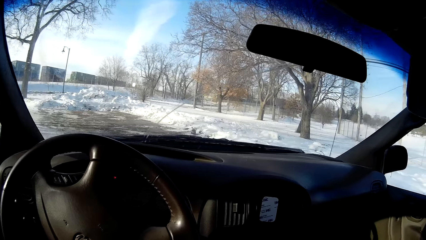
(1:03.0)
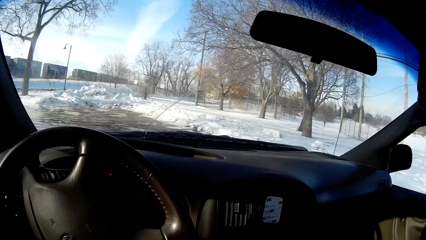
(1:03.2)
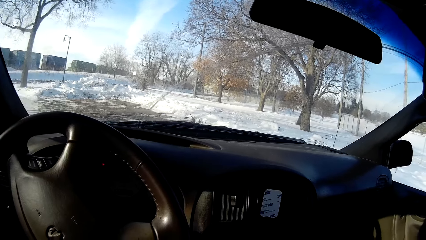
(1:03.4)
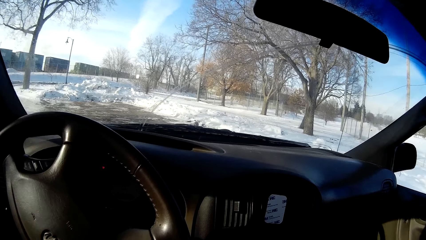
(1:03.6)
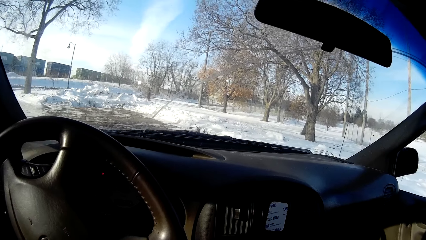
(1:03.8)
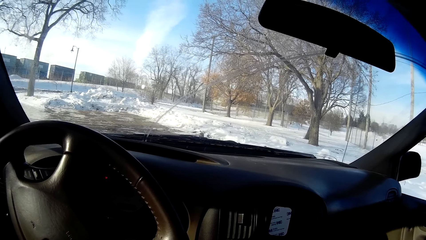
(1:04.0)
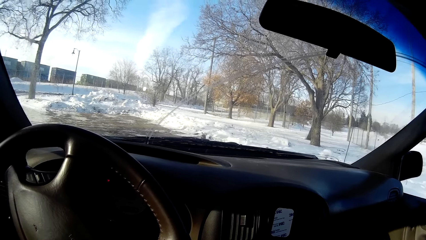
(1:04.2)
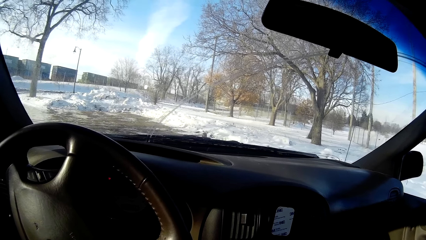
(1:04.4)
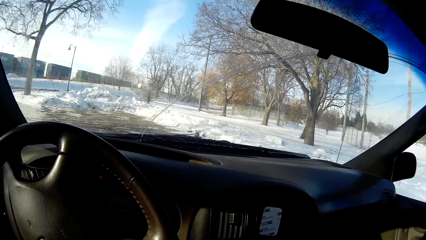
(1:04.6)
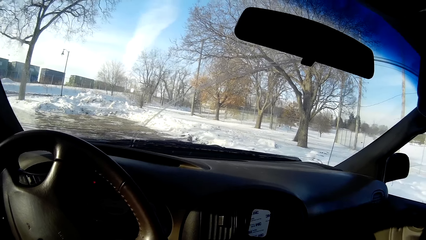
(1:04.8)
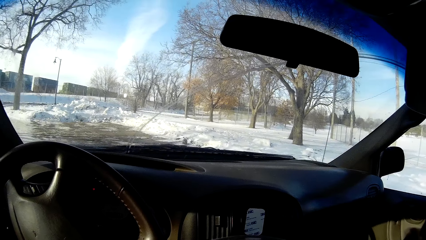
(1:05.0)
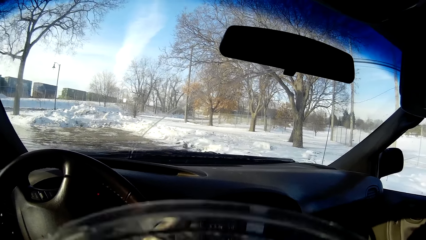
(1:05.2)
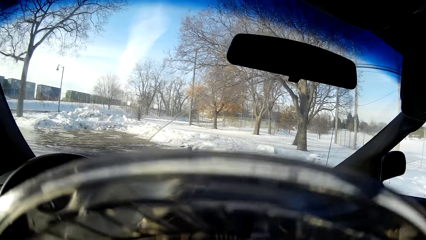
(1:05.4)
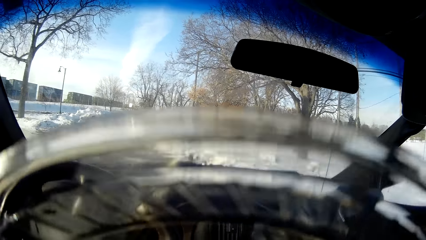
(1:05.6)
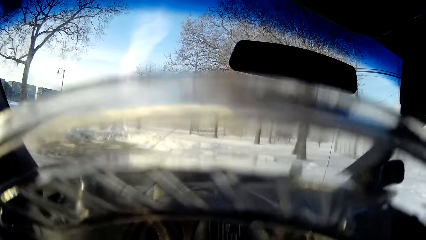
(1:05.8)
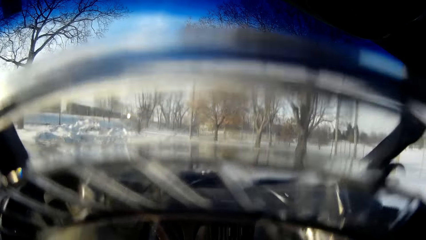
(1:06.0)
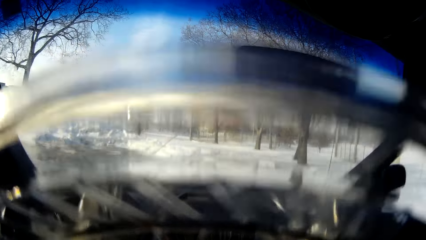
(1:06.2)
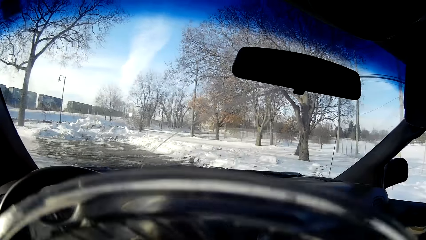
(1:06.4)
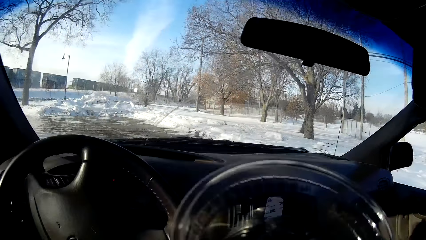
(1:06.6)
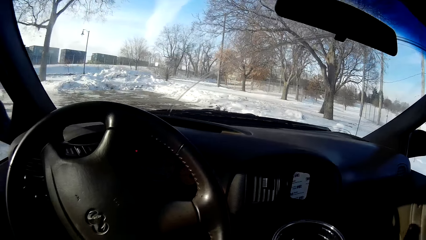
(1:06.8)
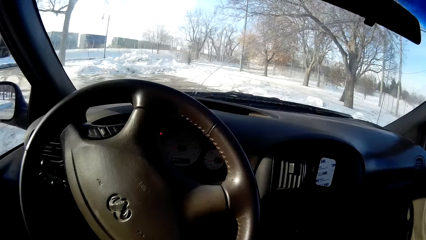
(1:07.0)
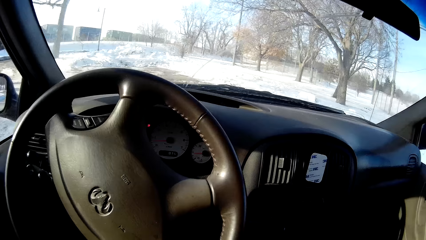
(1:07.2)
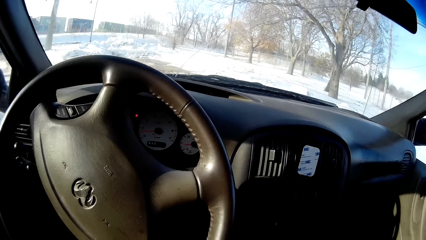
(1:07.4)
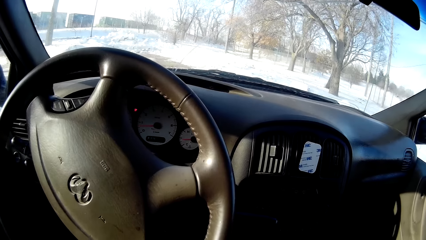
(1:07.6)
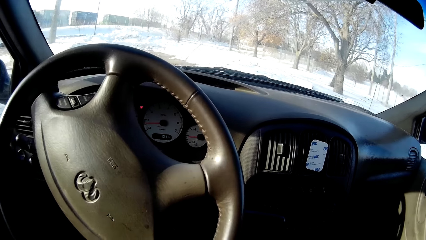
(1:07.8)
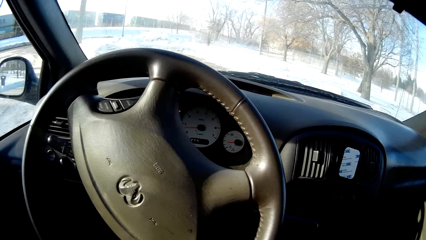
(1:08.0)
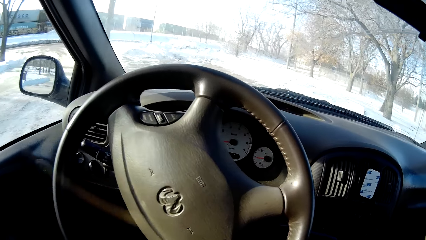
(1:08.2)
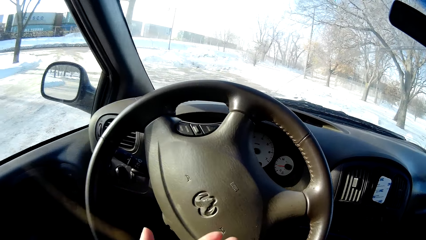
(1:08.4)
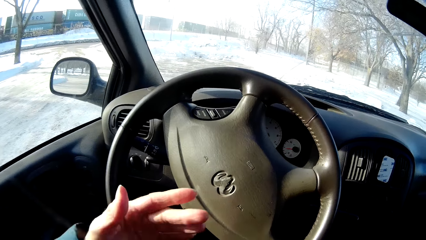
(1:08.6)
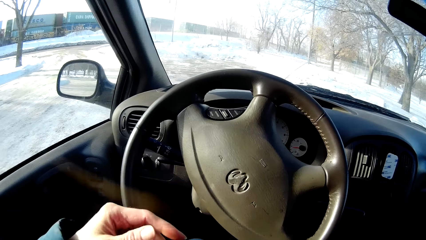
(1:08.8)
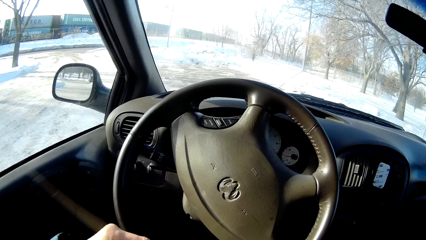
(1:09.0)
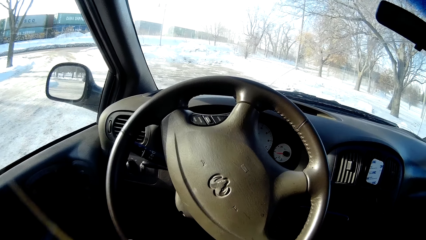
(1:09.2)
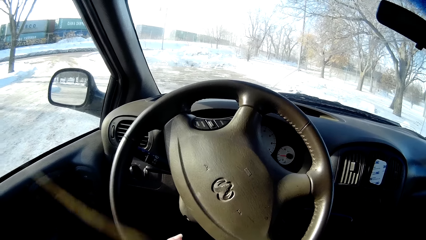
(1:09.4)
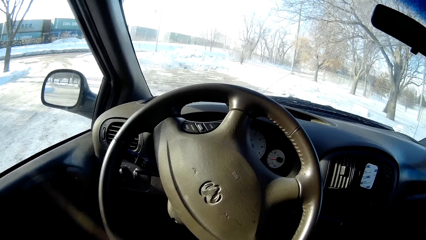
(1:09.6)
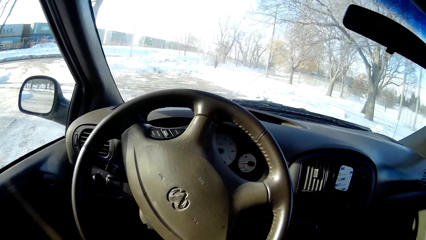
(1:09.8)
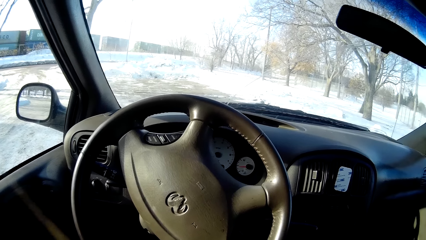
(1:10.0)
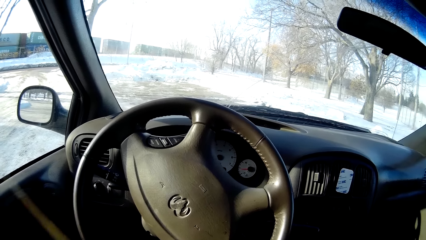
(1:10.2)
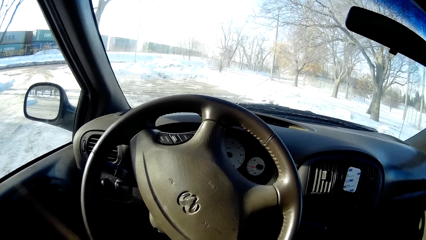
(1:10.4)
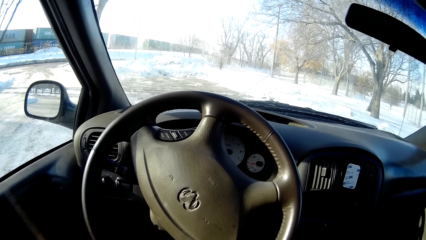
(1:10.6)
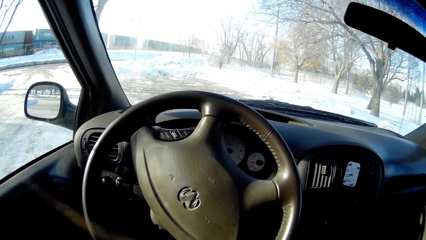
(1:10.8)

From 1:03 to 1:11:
The camera wearer bends down in the vehicle. She carries a glass bowl towards her head. She drinks from something. She lowers the glass bowl from her head. She puts down the object in the vehicle. She views the left hand. She stares at the steering wheel.
